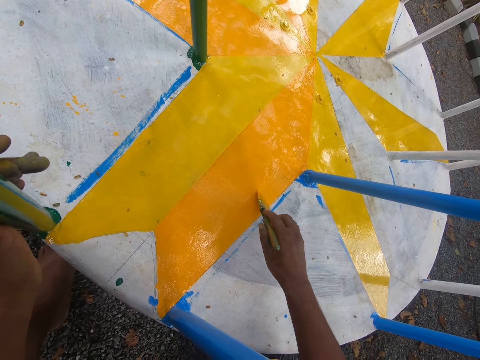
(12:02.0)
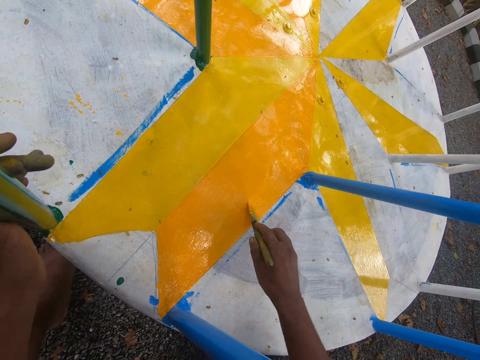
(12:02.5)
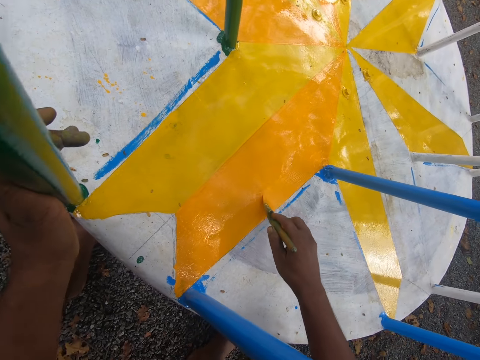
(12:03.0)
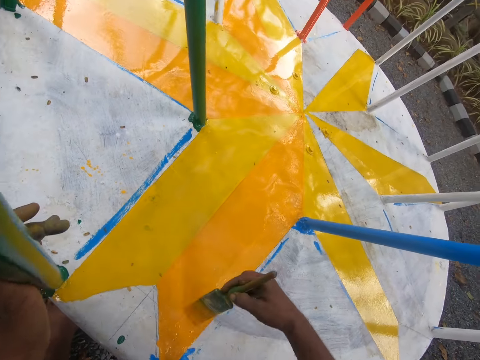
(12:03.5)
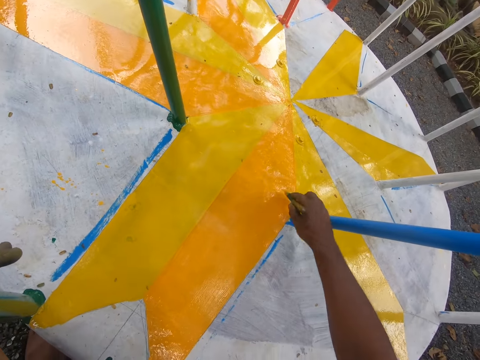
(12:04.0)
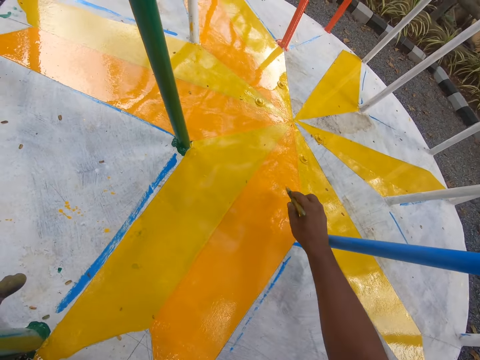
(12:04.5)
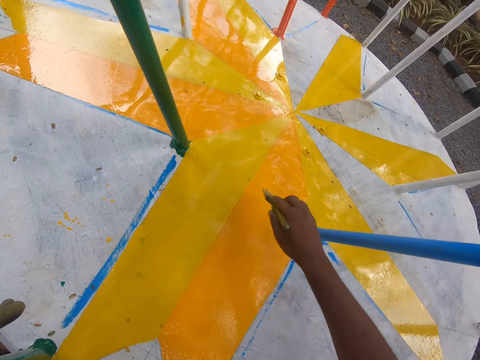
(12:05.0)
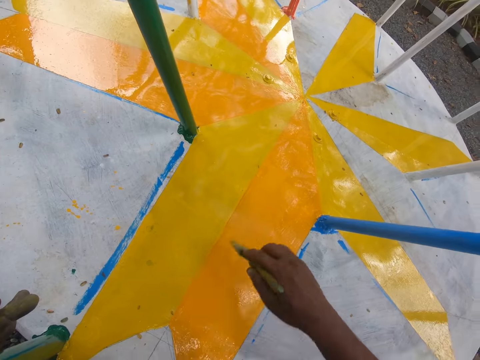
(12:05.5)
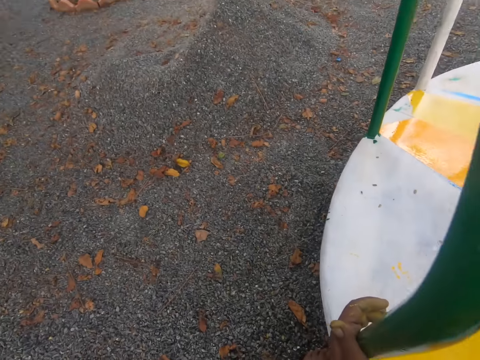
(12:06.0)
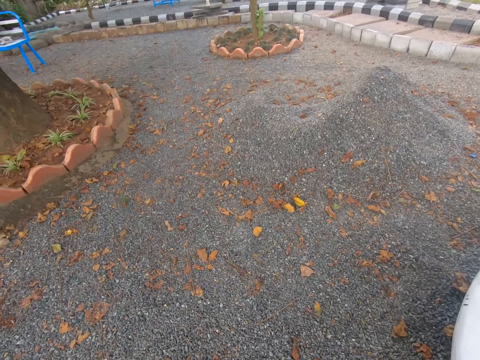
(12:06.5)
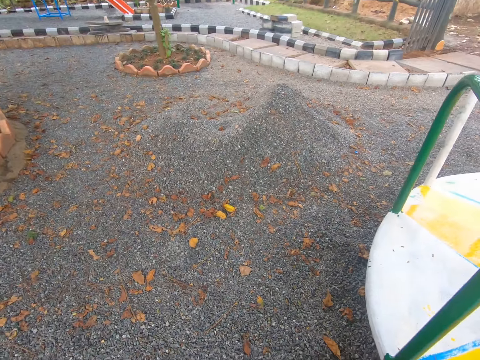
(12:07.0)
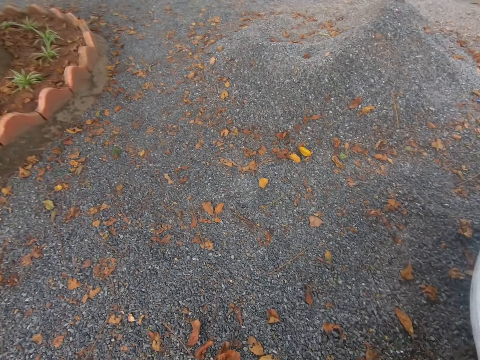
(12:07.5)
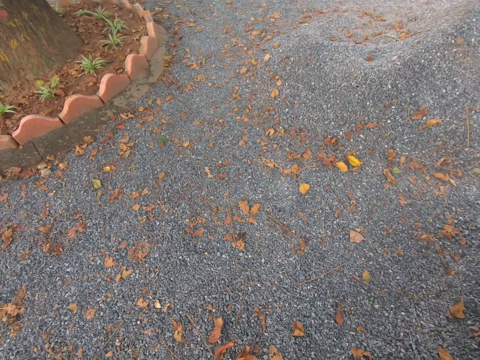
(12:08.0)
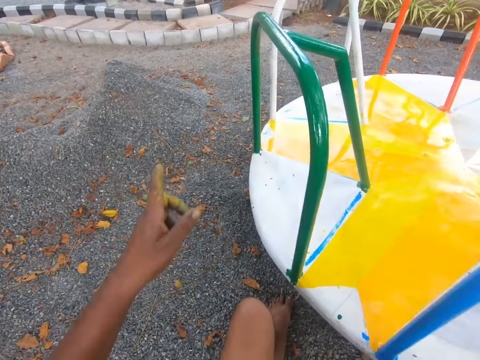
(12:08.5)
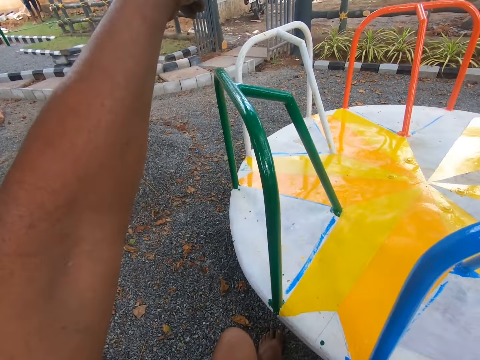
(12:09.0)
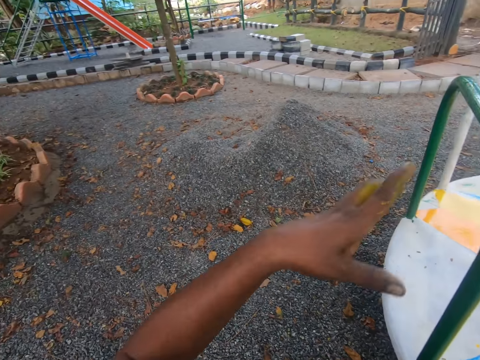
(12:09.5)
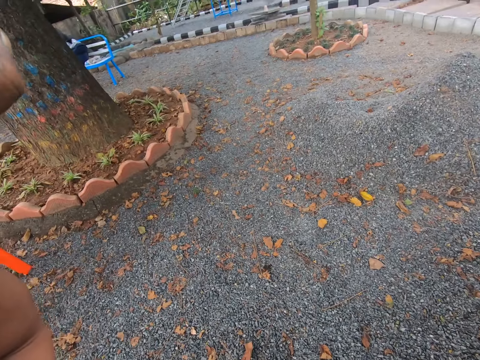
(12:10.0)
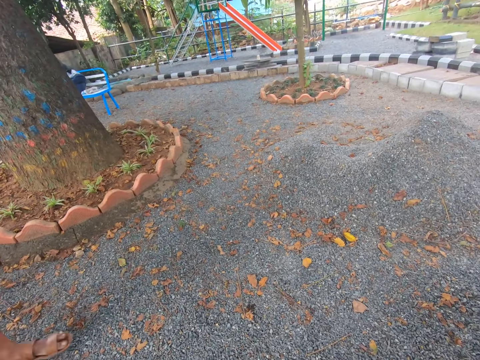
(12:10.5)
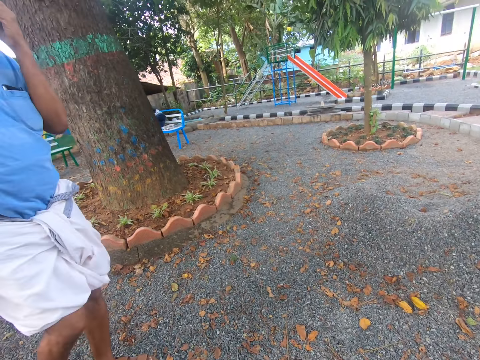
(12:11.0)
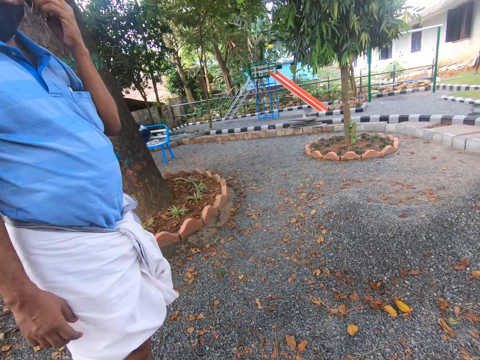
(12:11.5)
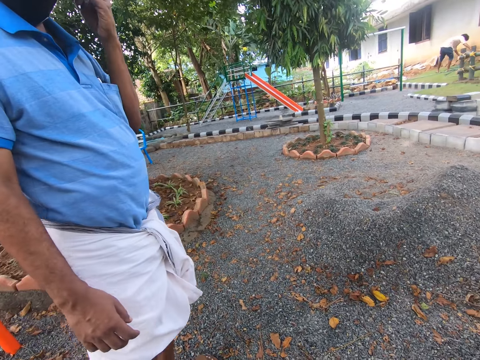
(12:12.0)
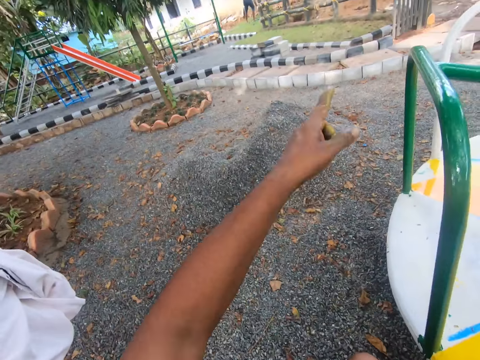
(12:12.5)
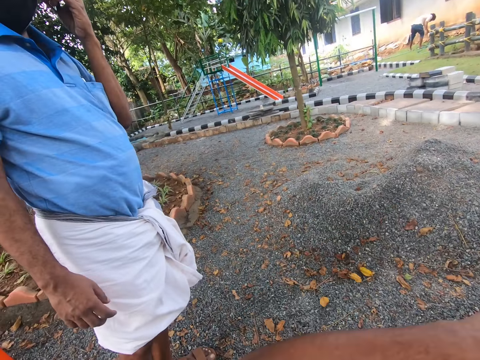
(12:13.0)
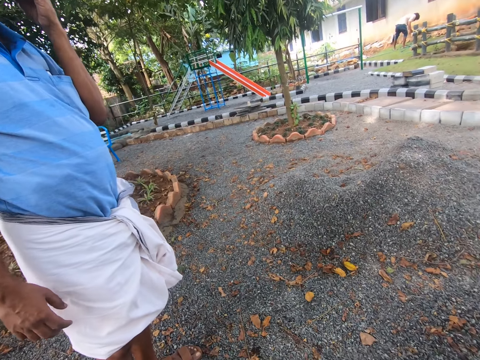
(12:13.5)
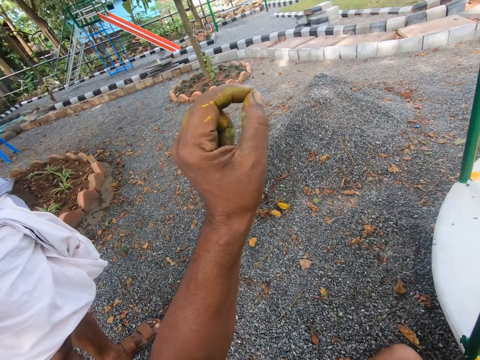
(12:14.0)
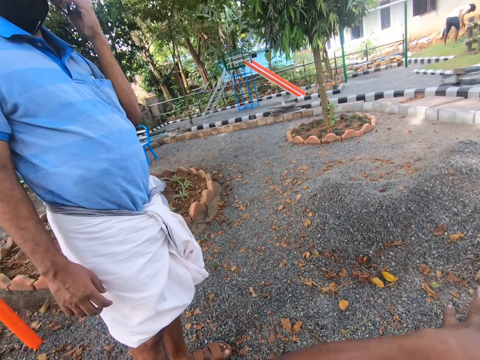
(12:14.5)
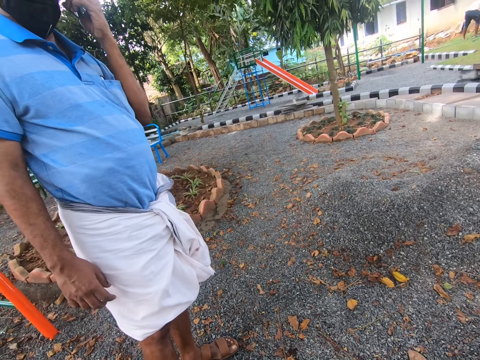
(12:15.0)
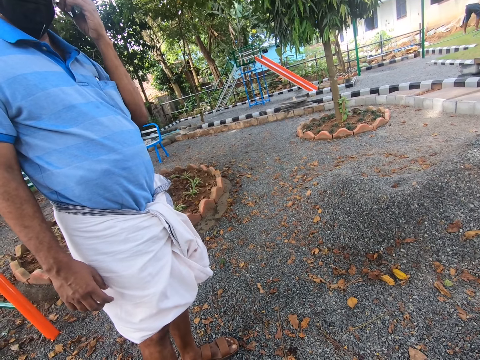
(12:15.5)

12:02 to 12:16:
The camera wearer looks around the field. He gestures with his left hand. A man walks towards the camera wearer. The camera wearer gestures at the man.

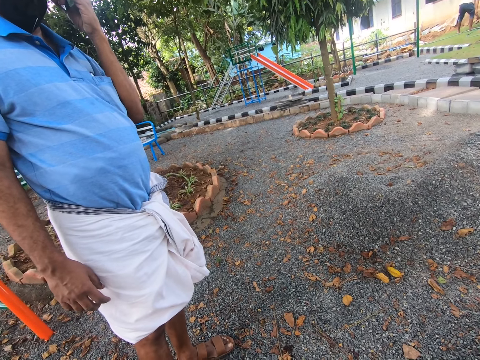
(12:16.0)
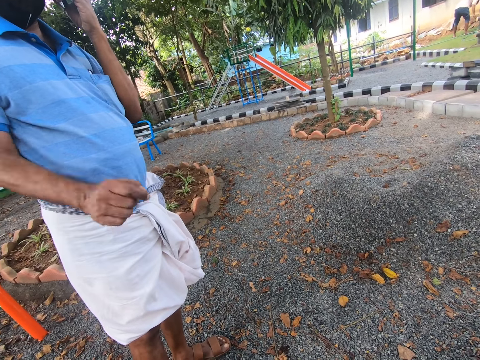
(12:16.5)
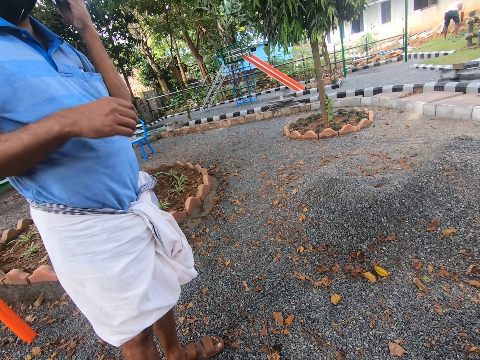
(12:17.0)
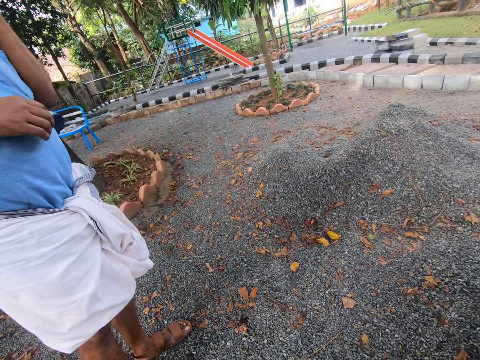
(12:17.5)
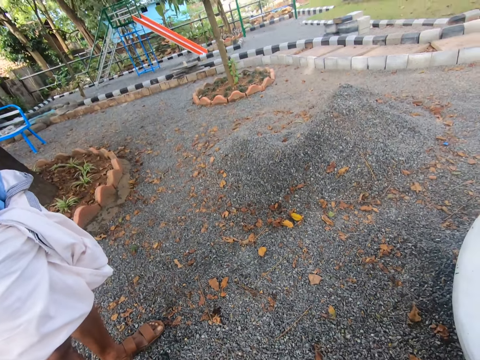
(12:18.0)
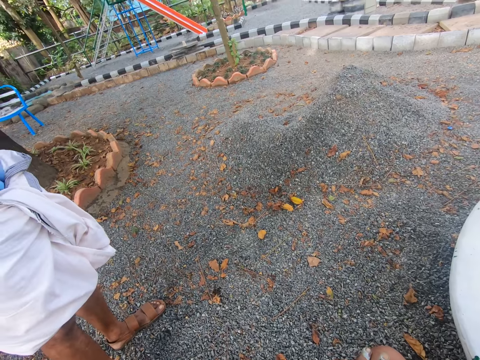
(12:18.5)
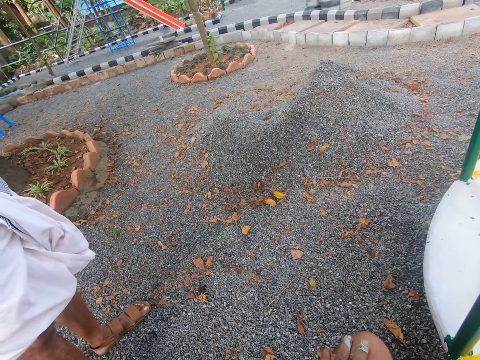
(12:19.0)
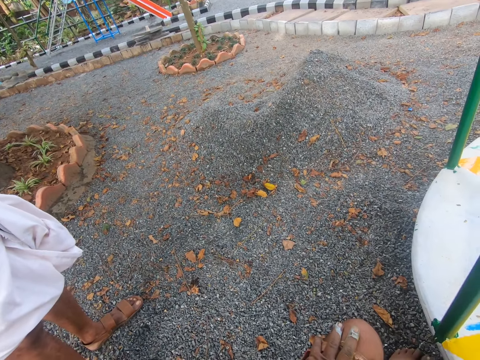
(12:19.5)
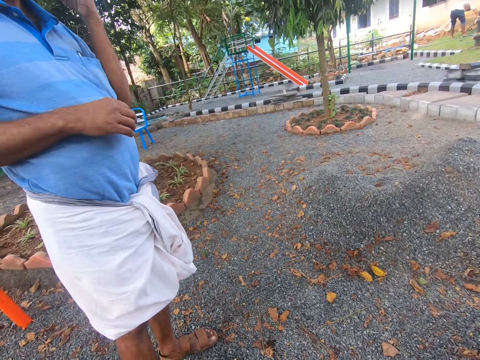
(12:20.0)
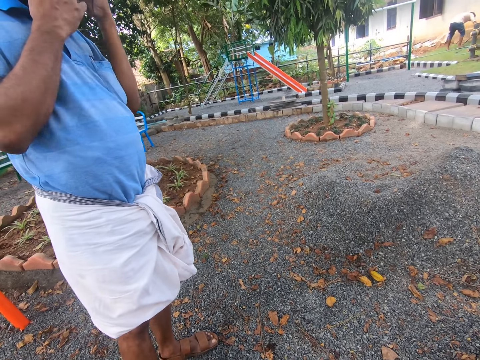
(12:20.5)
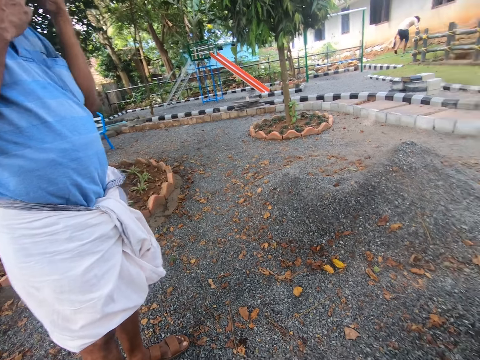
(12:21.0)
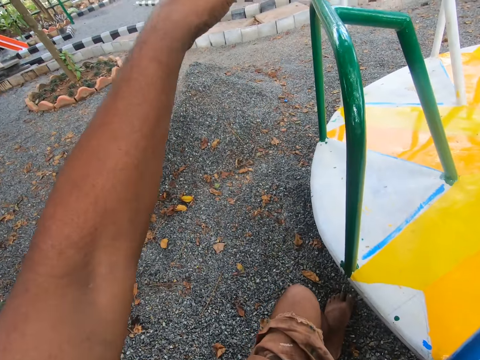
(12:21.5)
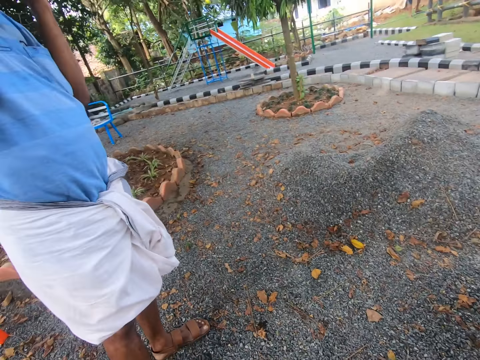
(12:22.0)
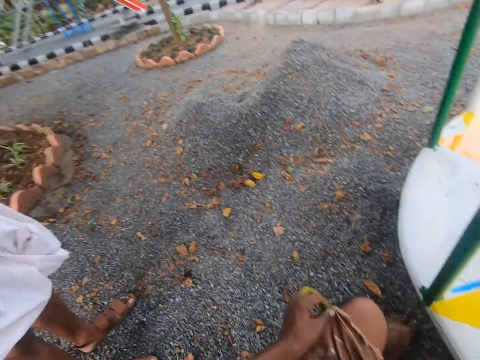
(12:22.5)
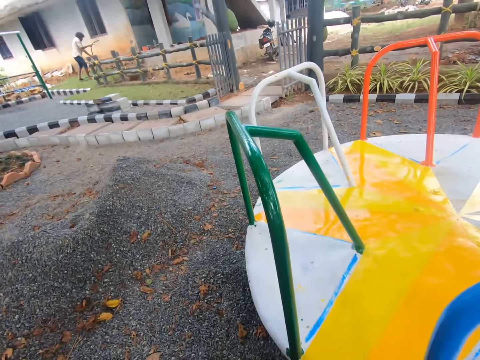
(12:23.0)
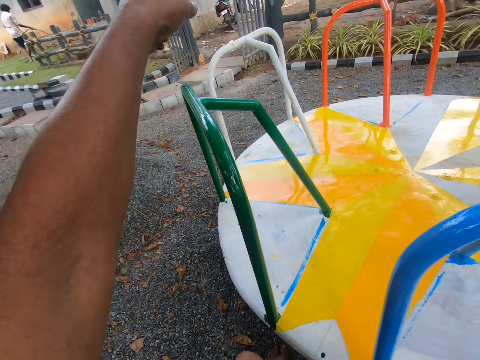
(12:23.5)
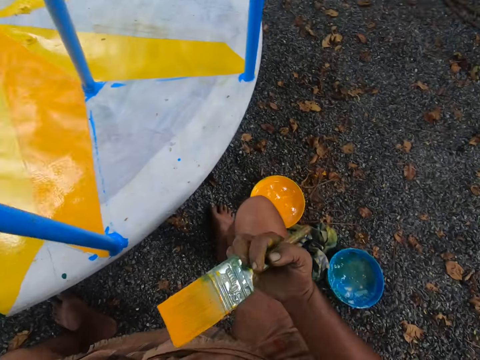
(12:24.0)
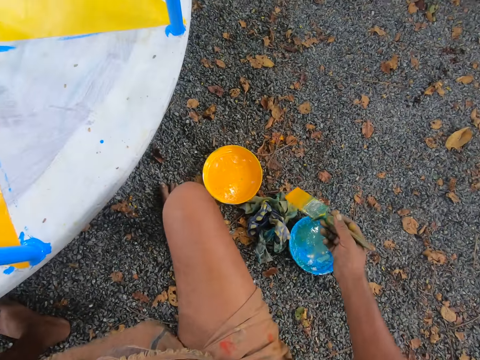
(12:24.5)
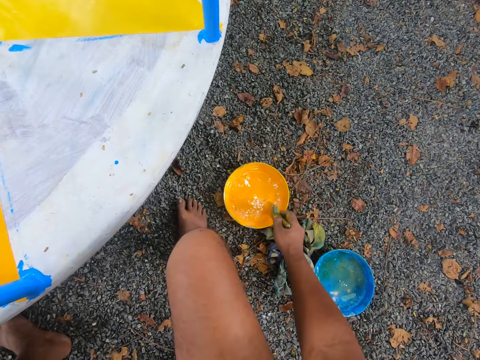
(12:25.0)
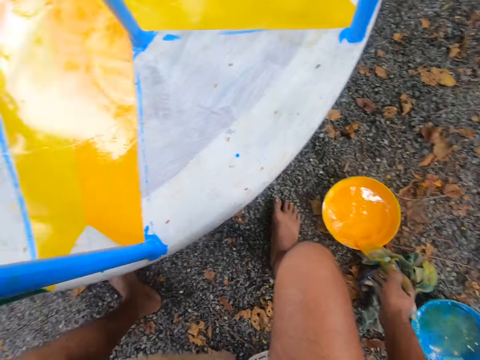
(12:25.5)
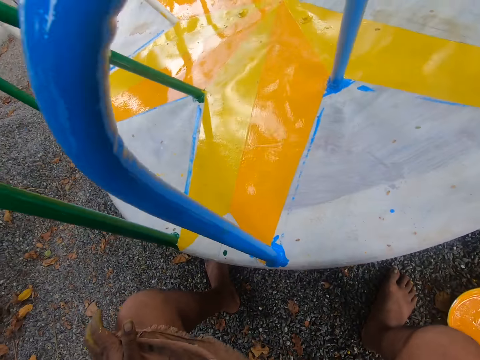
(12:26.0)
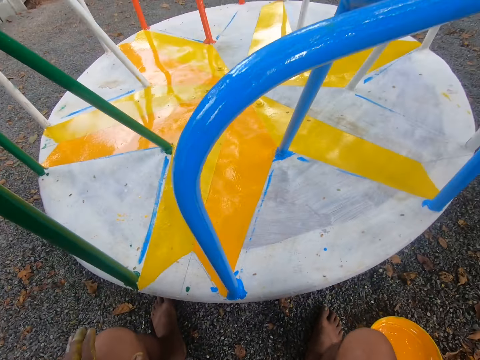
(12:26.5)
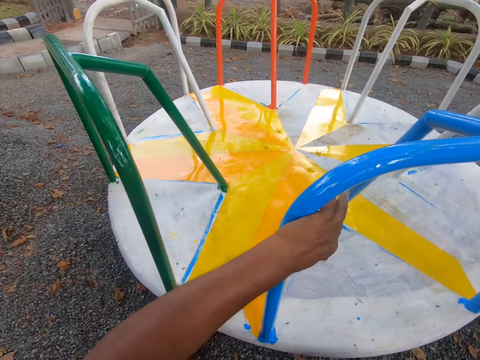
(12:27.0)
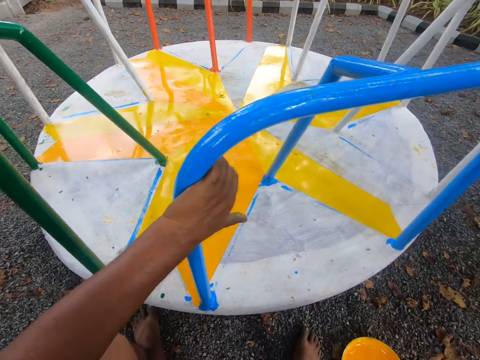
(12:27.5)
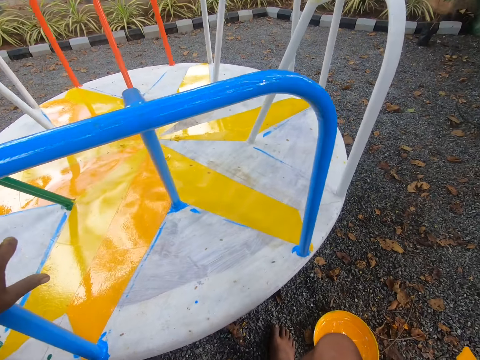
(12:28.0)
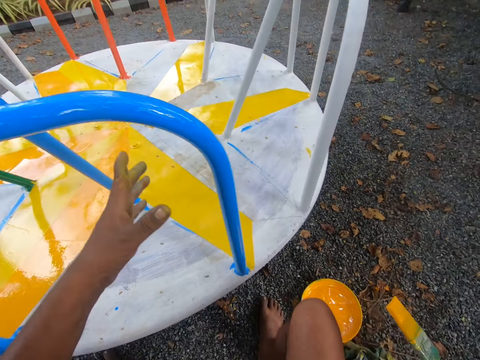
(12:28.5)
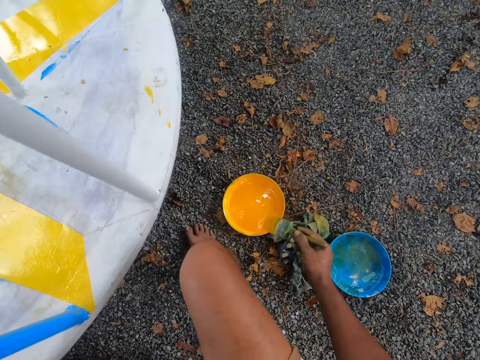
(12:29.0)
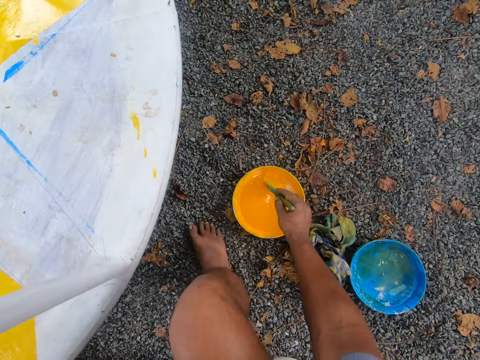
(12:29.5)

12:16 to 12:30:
A man gestures at the camera wearer. The camera wearer looks at the ballast. He gestures at the man. The man lowers his right hand. The camera wearer gestures at the man. He takes paint from the bowl with the paintbrush in his right hand. He places his left hand on the merry-go-round handle and rotates the merry-go-round.
